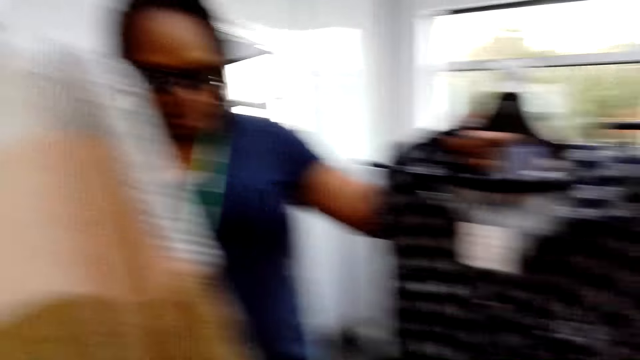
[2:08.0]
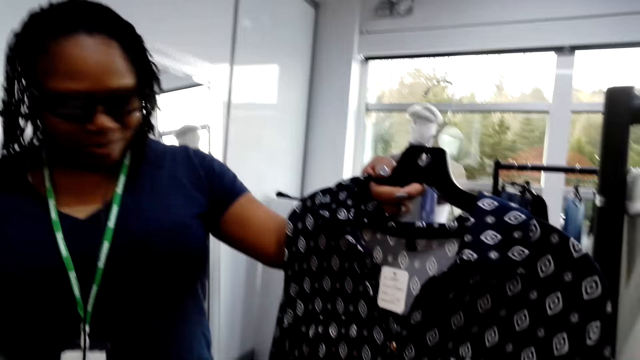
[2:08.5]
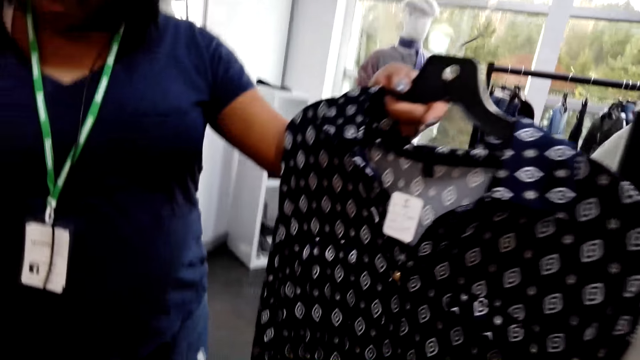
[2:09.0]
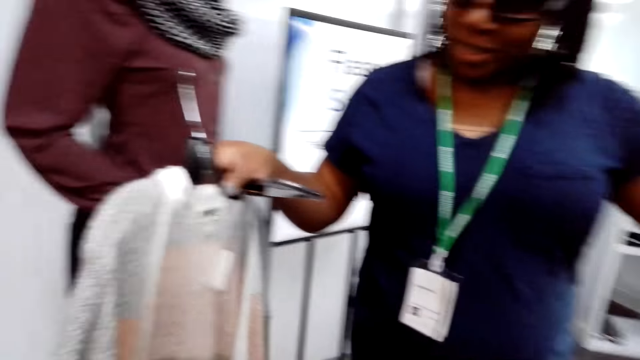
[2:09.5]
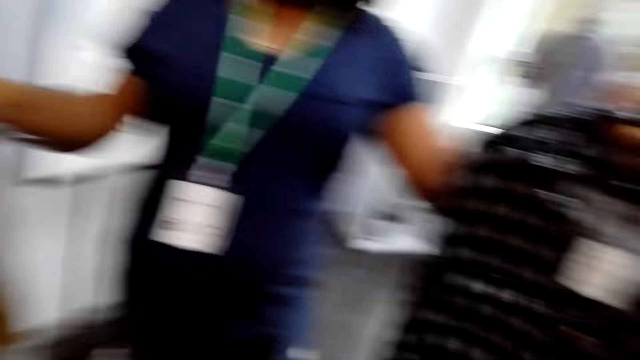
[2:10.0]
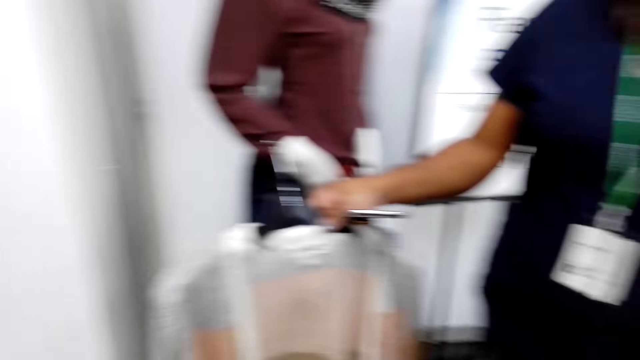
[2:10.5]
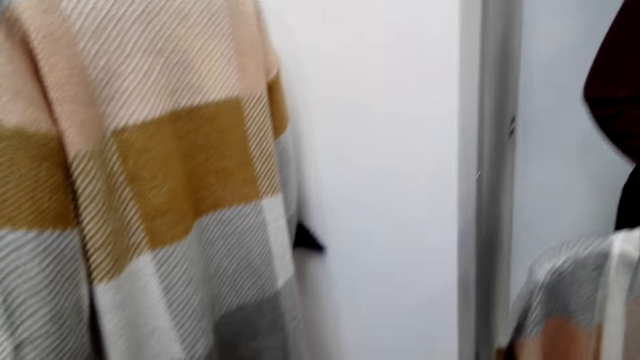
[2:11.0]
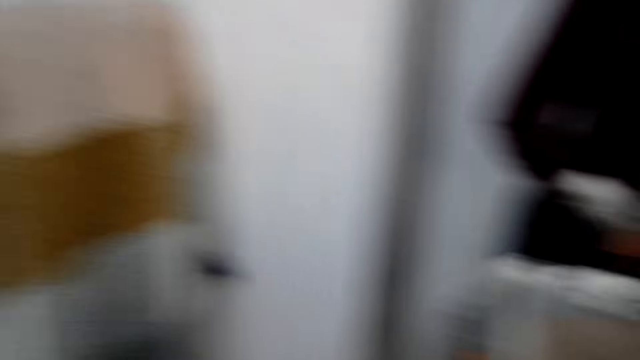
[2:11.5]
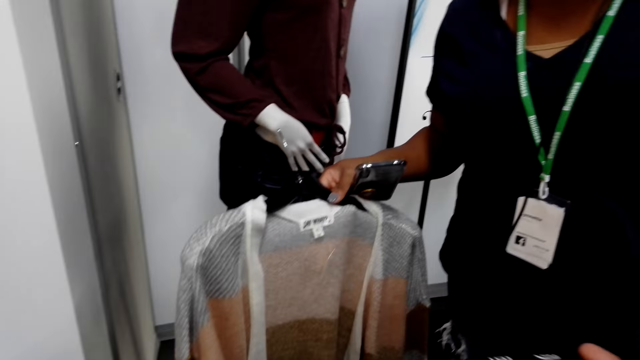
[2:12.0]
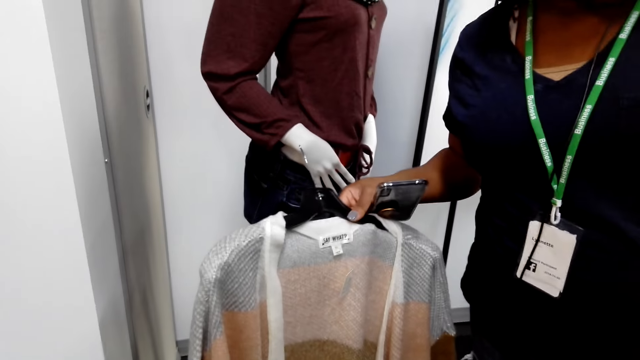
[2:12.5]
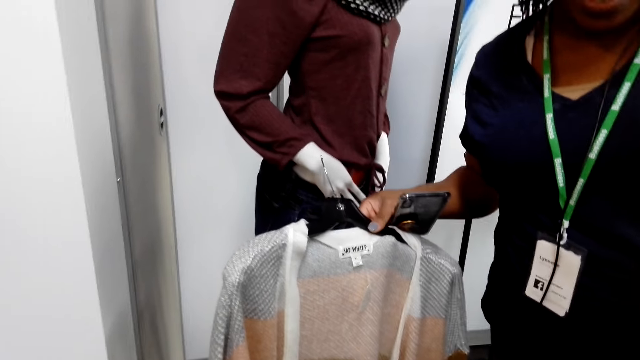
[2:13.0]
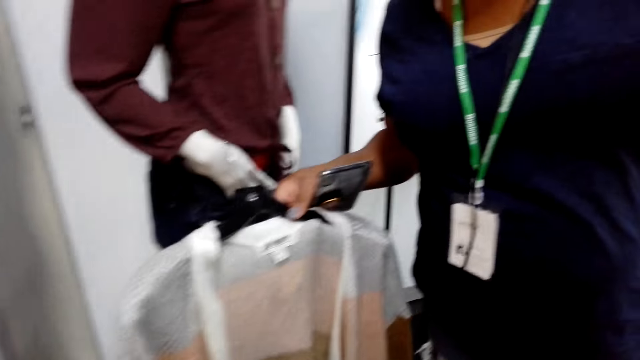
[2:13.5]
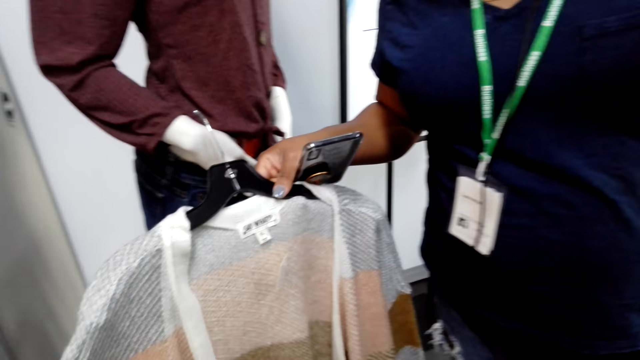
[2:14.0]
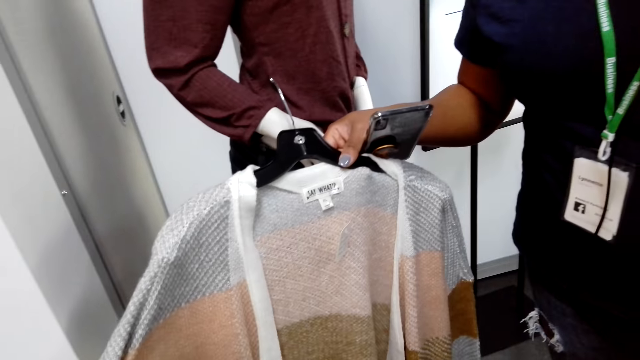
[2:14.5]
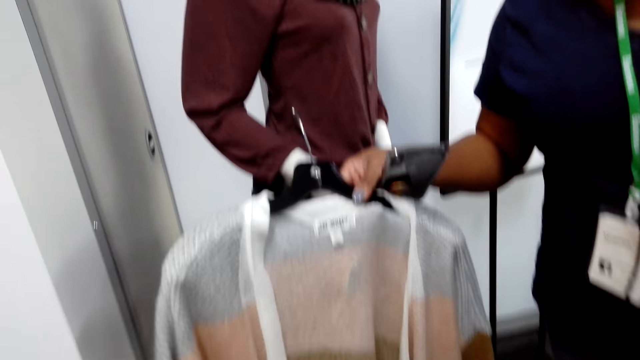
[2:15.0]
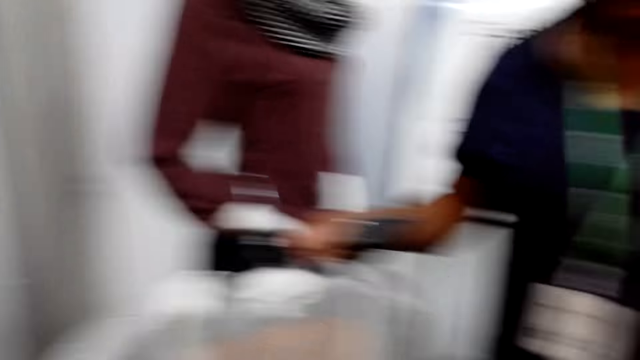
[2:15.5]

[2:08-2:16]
A woman shows the camera wearer sweaters. The camera wearer looks at the clothes.

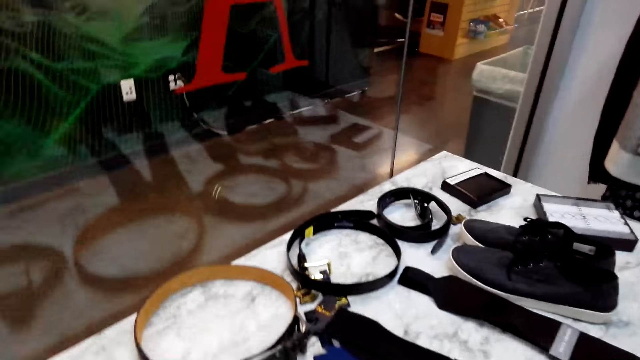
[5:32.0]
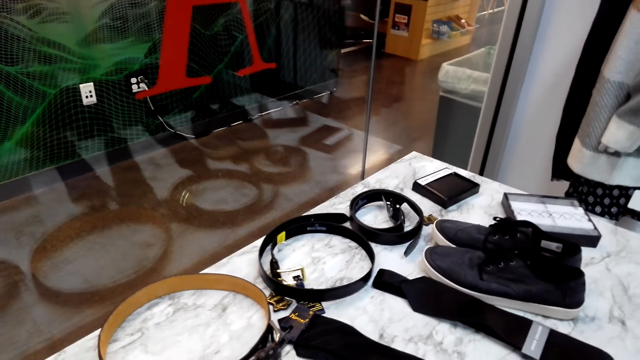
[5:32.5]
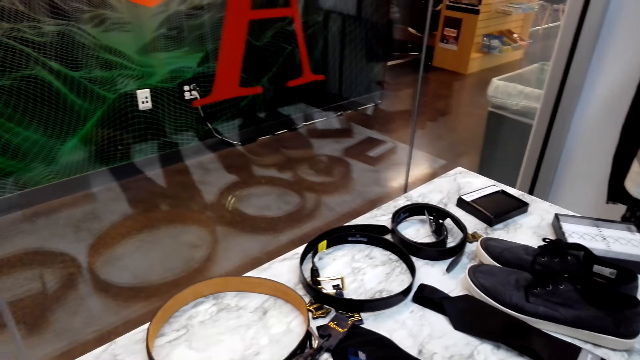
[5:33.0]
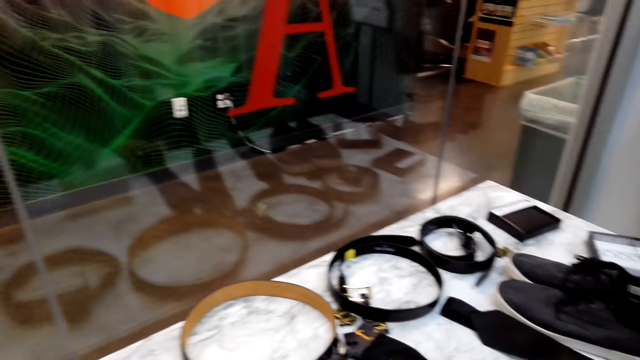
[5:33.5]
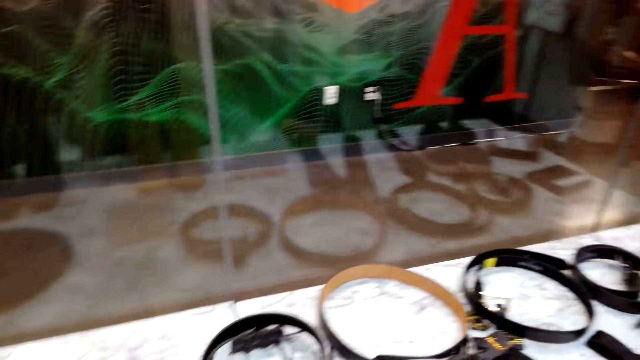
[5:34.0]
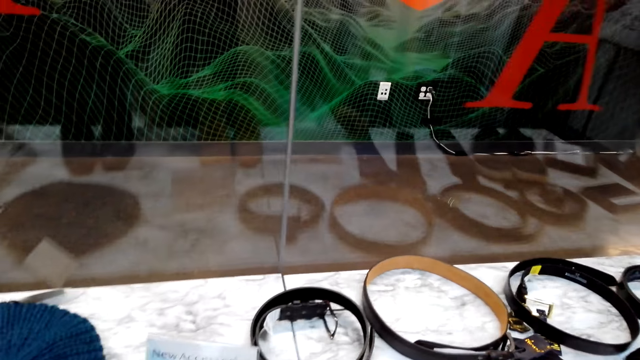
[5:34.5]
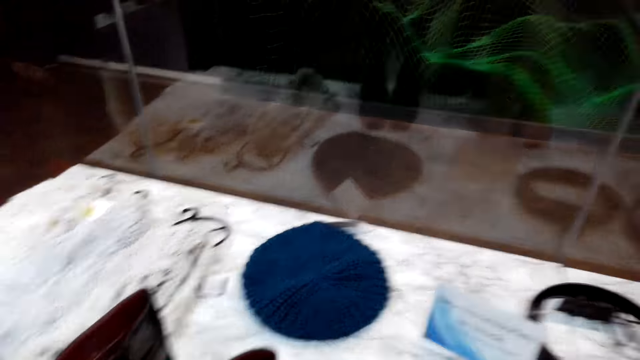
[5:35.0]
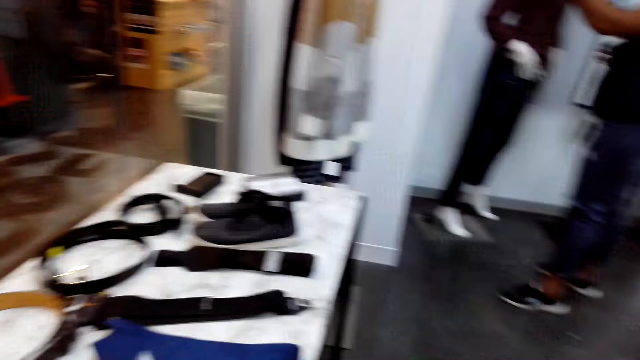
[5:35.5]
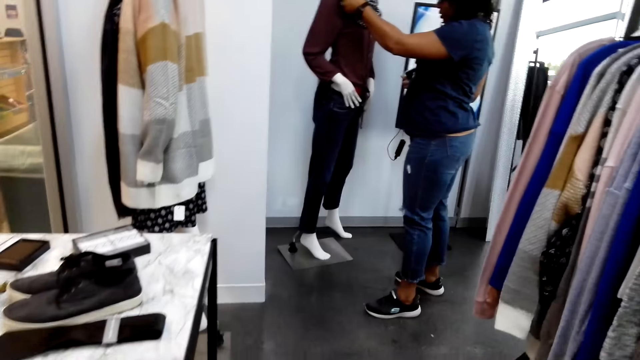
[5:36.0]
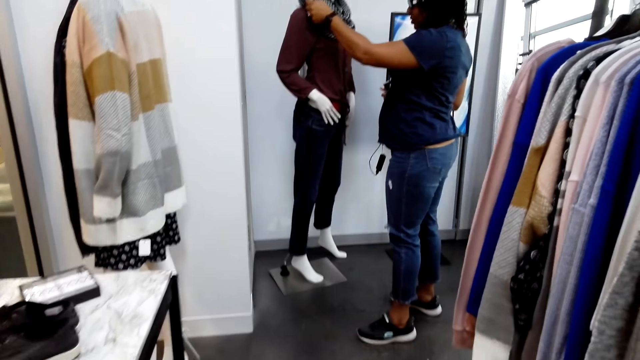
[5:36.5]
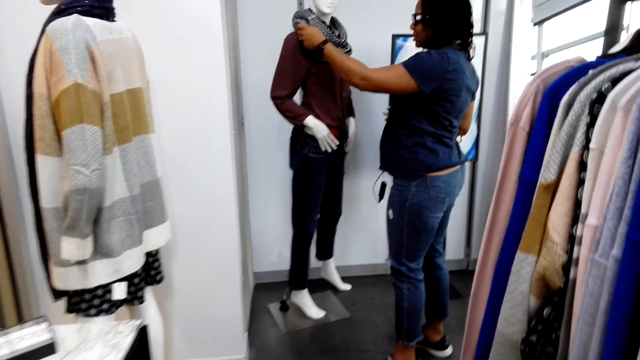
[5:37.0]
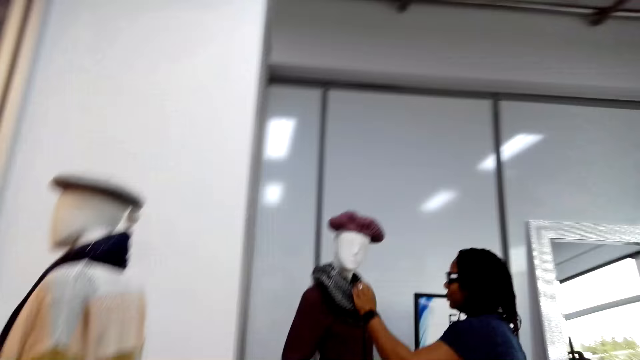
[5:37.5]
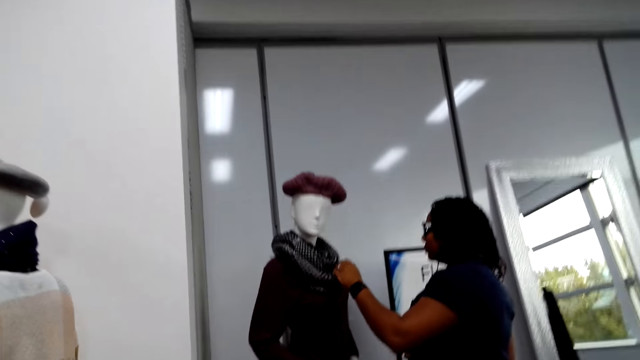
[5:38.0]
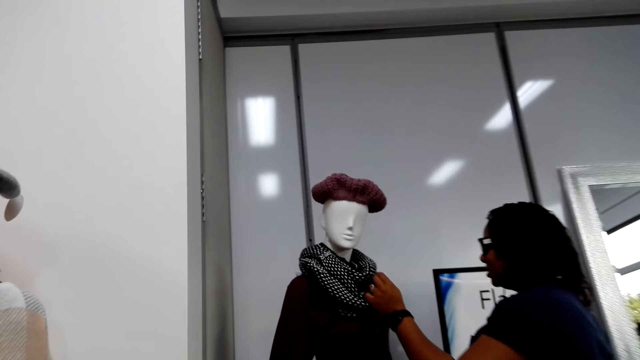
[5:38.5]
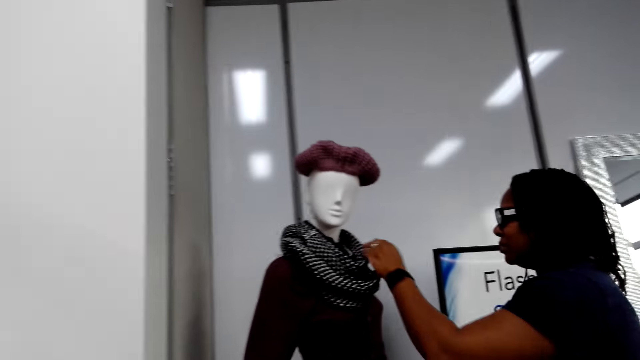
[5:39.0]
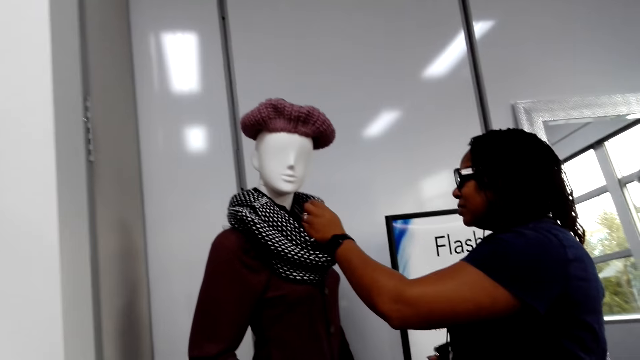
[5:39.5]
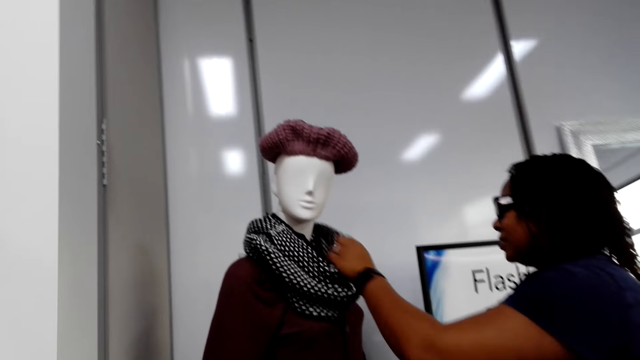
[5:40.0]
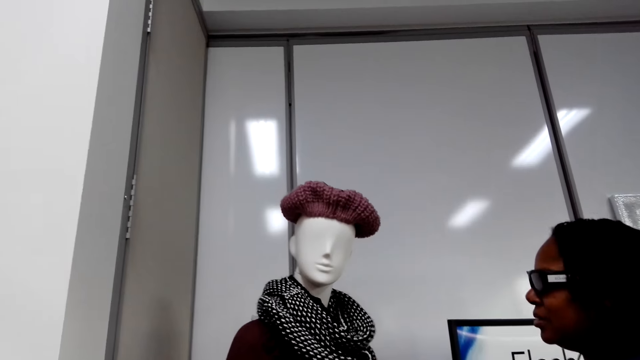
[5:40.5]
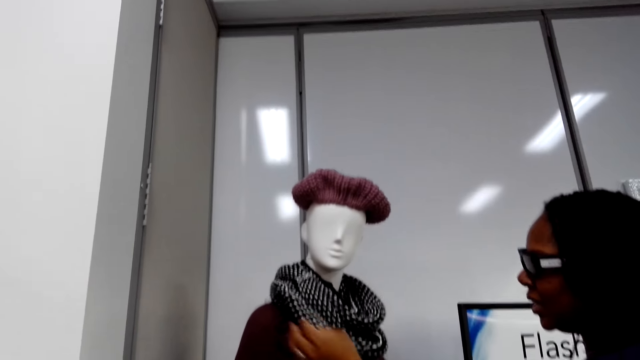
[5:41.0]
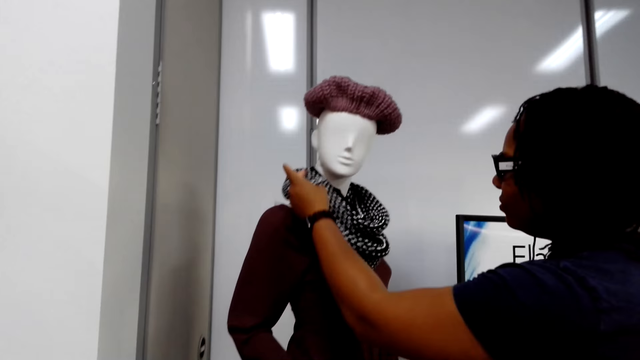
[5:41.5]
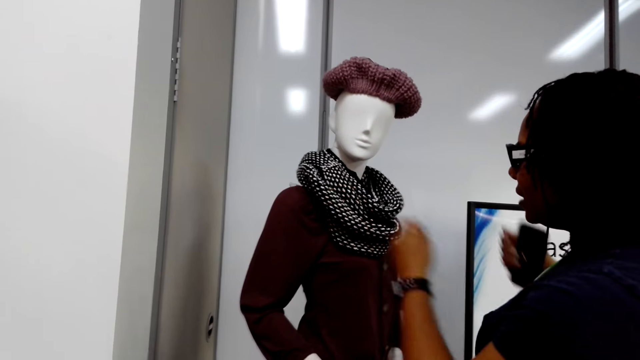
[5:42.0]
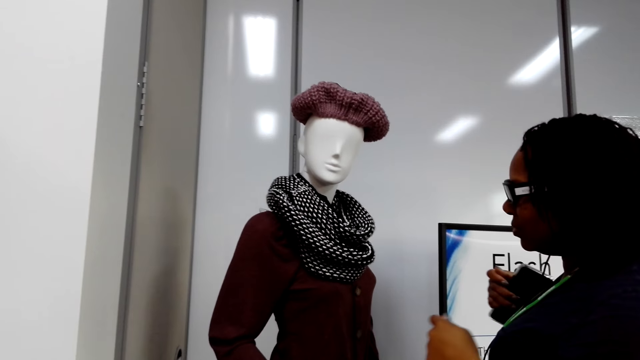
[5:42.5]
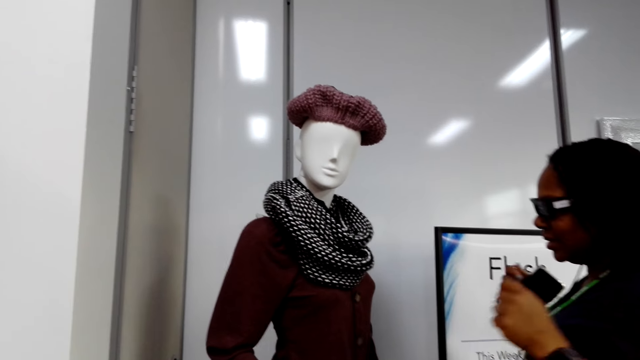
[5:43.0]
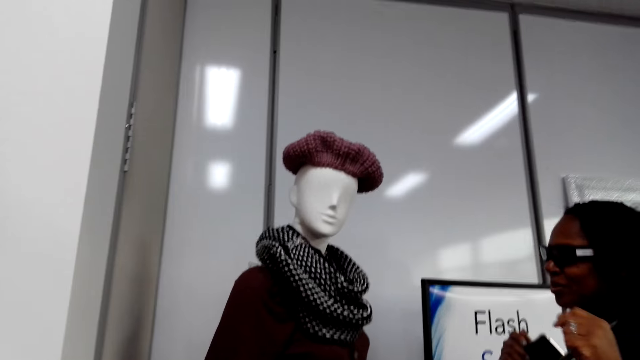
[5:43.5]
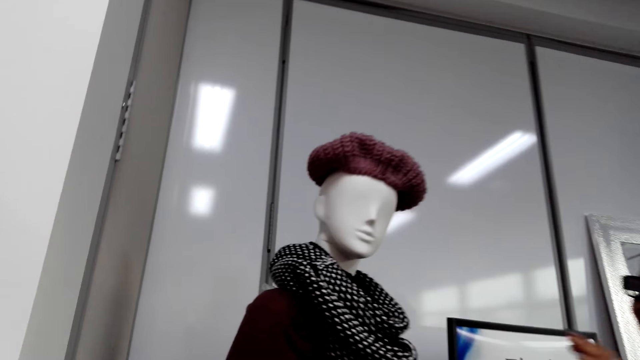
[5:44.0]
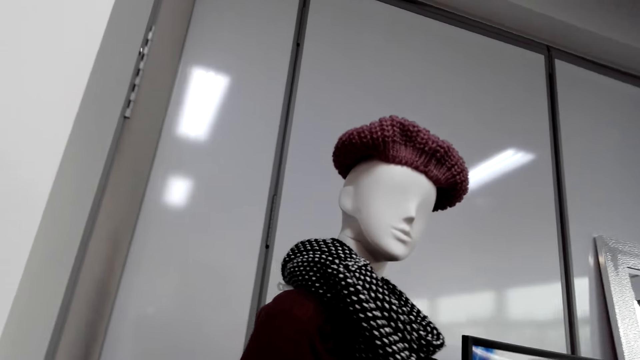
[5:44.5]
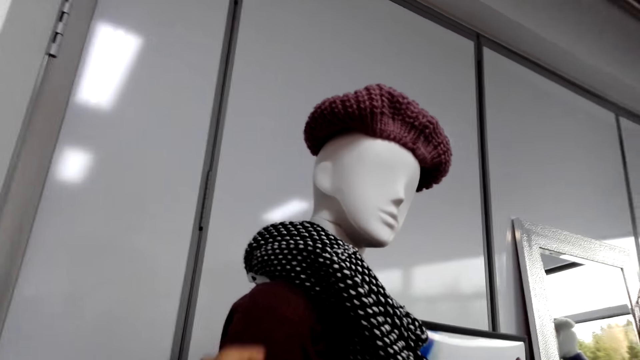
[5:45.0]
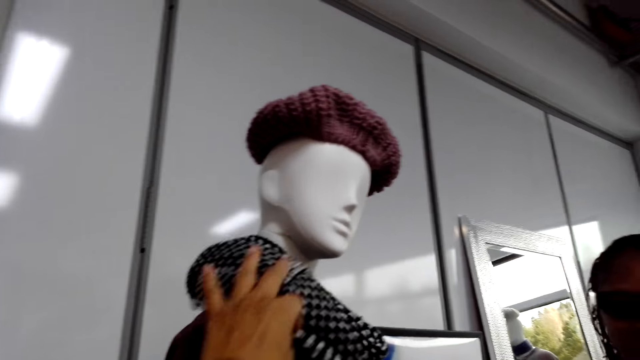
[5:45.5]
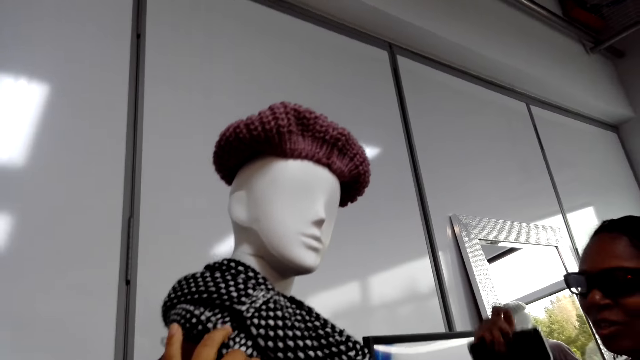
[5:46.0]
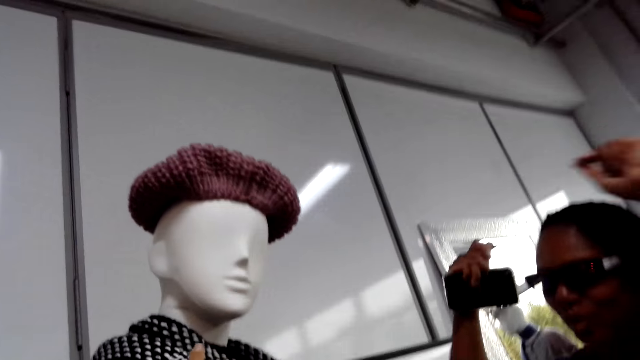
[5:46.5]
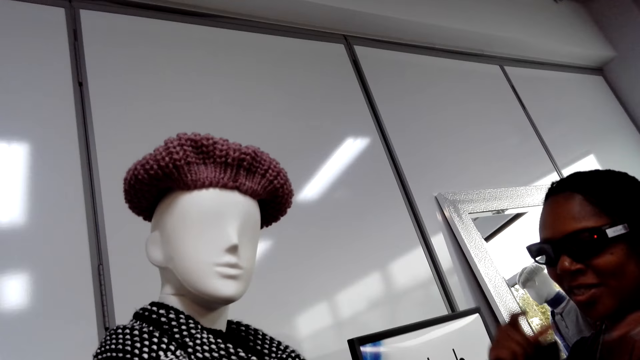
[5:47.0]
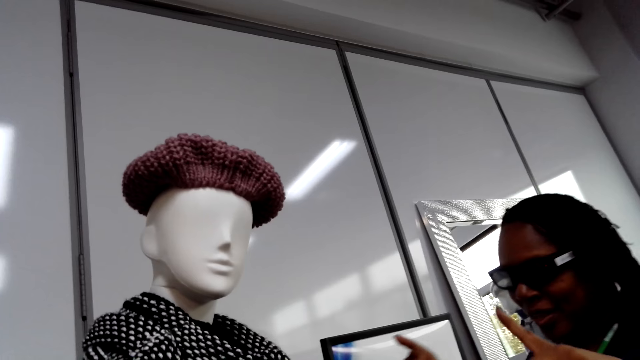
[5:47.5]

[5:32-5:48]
The camera wearer looks at the belts on a shelf. A woman holds a scarf on a dummy. The camera wearer holds the scarf with a hand. The woman moves hands.
